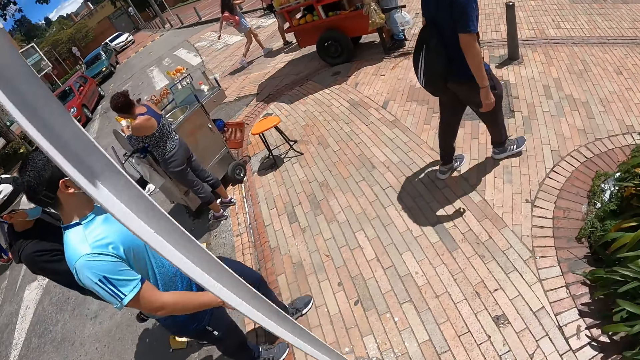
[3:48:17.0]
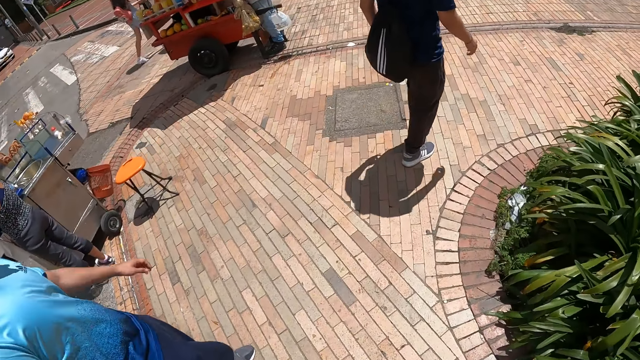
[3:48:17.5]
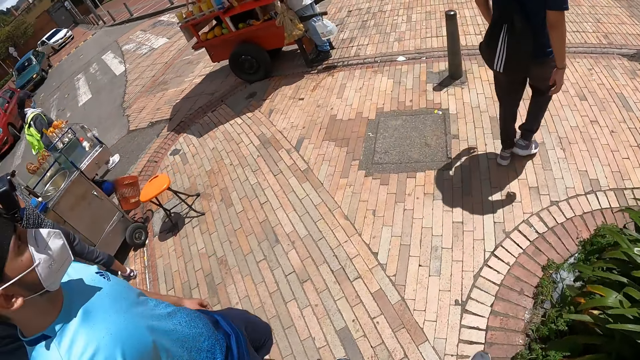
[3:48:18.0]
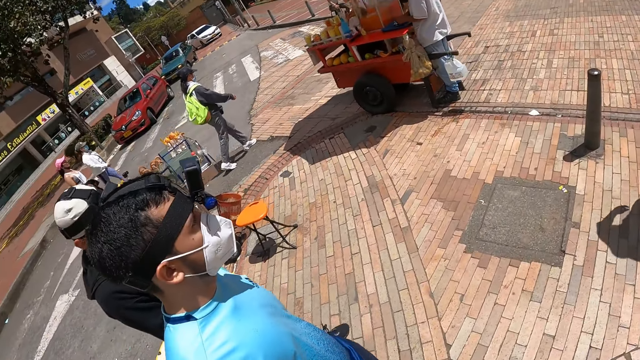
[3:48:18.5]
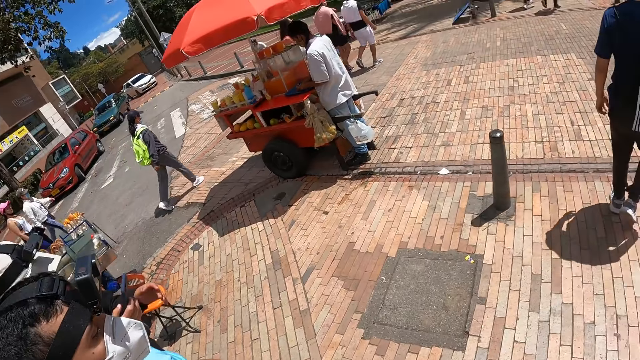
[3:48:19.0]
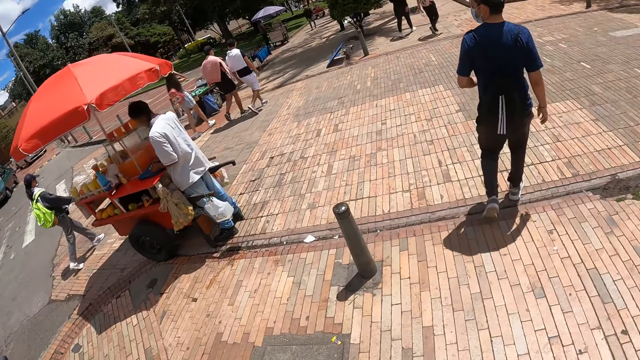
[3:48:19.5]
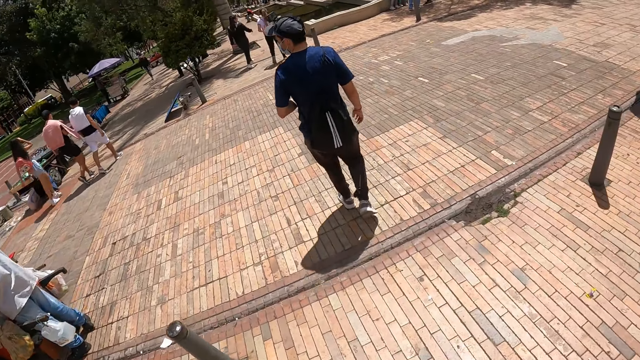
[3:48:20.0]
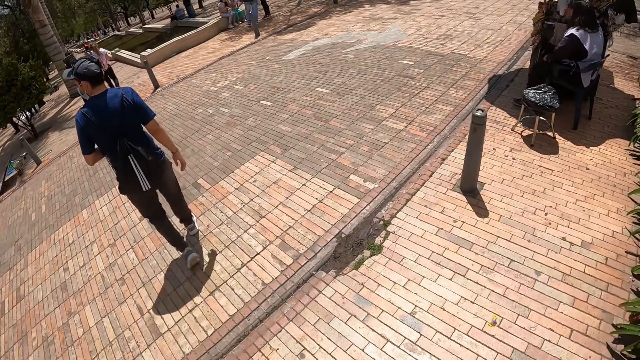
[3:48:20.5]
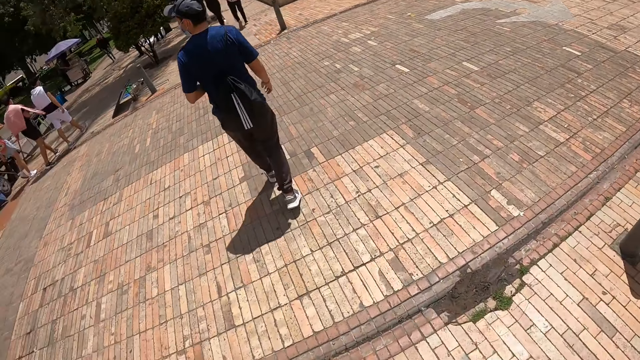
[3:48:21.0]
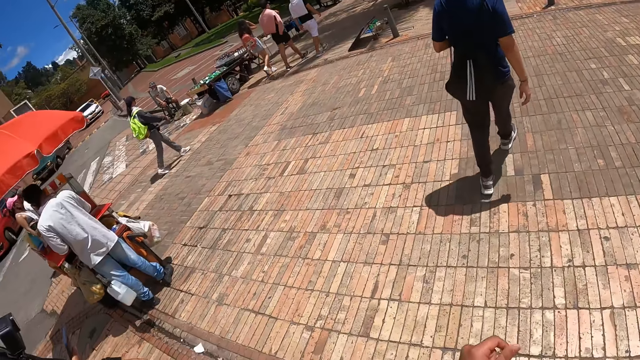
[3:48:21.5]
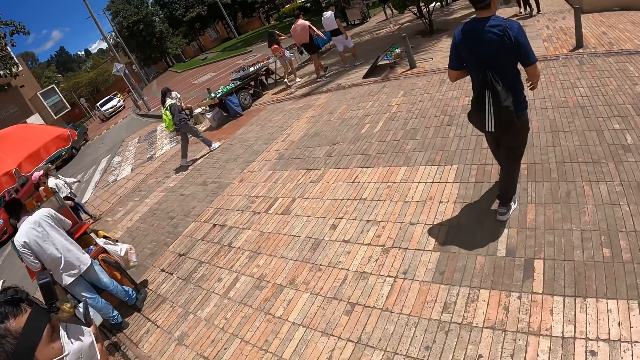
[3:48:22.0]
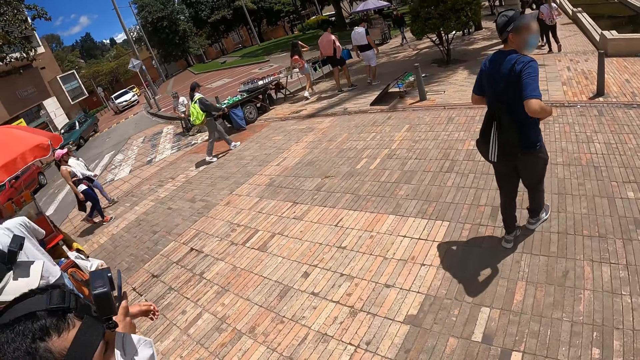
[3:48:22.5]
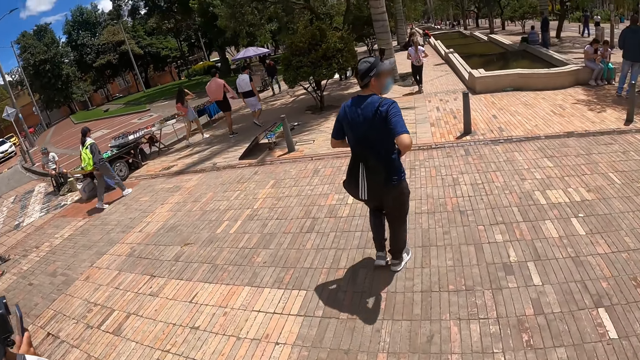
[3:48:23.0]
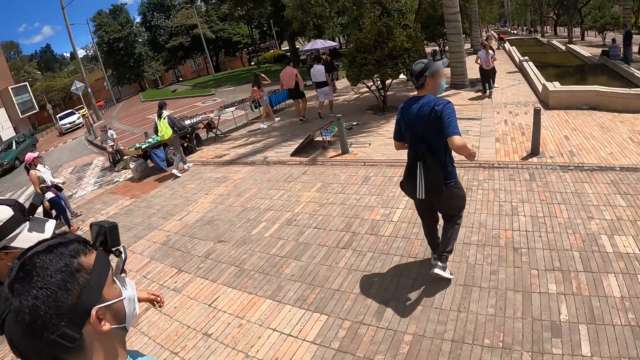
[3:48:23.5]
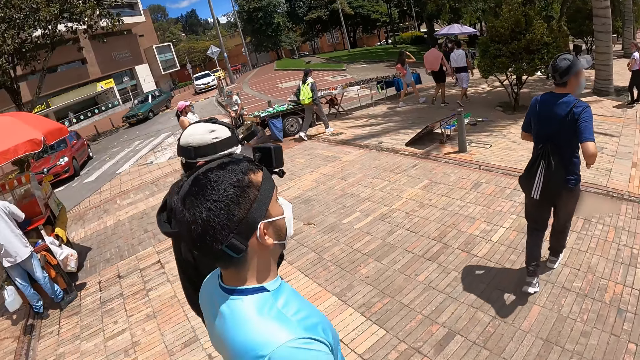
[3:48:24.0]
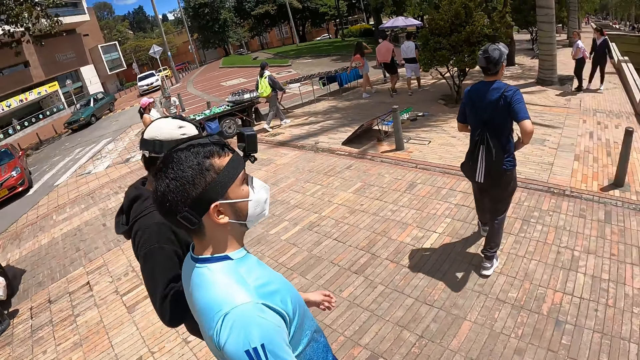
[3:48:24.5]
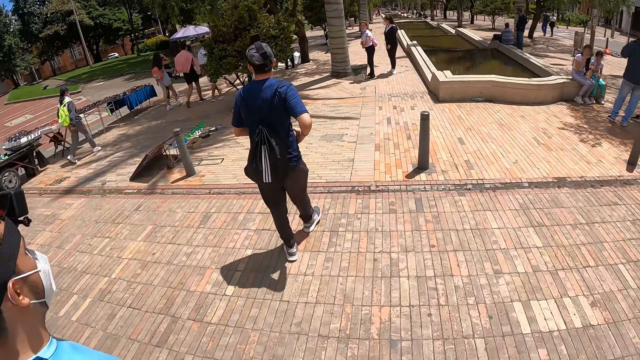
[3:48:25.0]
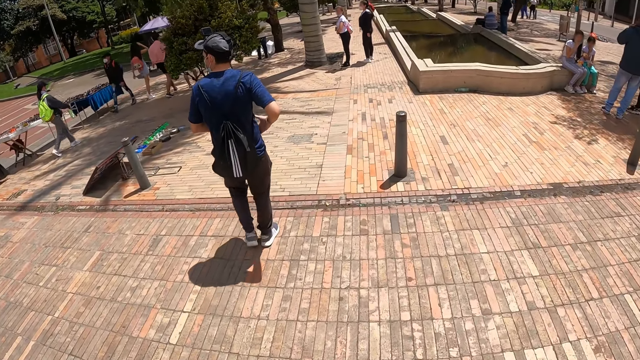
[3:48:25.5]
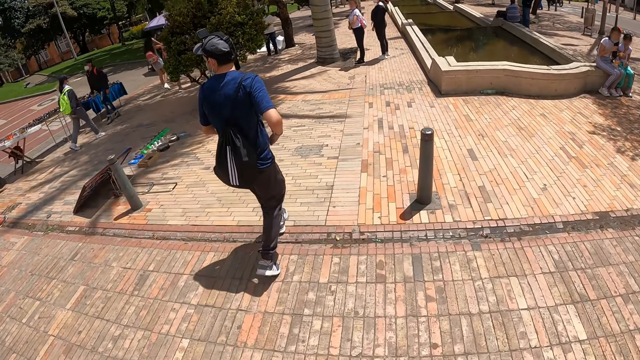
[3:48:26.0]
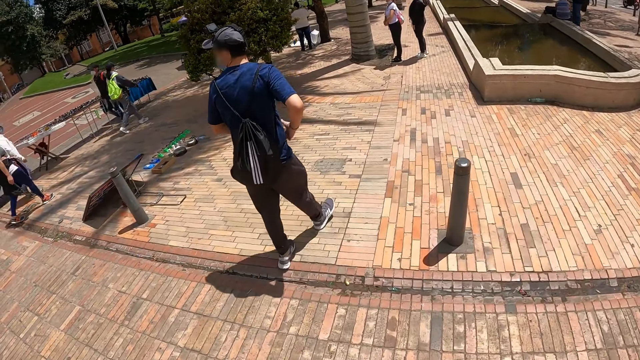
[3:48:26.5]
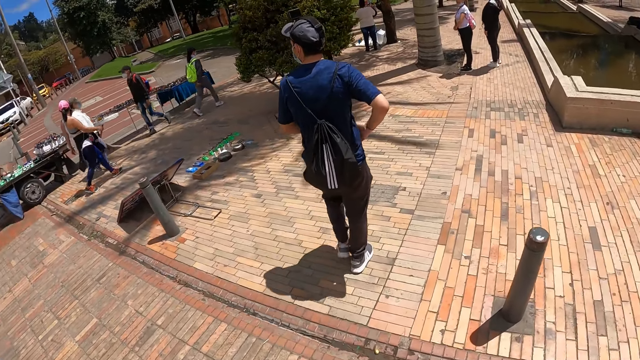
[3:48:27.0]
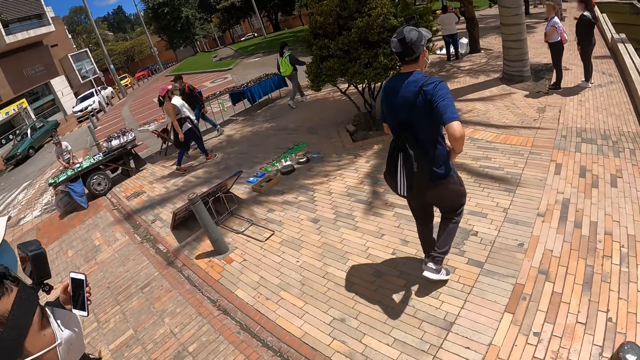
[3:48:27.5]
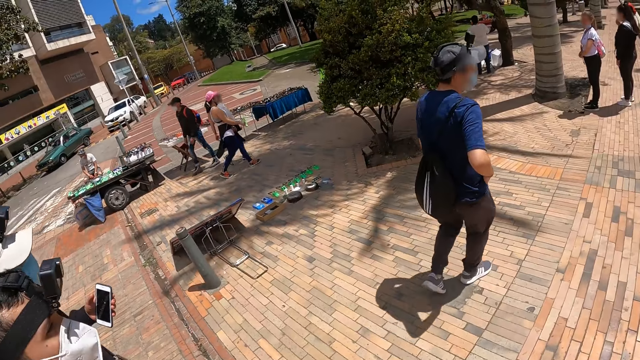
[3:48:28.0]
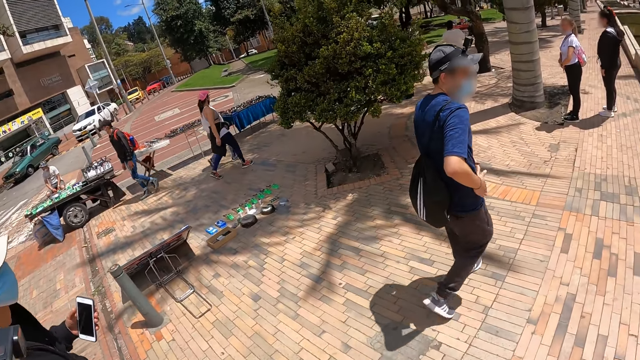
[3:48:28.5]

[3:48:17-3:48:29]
A man walks on the pavement beside the road. The camera wearer walks on the pavement beside the road. Three men walk along the street. Another man walks on the pavement beside the road. A man uses a phone. The three men walk along the street. The camera wearer walks along the street. A man taps his body with both hands. The man with the phone uses the phone. The camera wearer walks along the street.

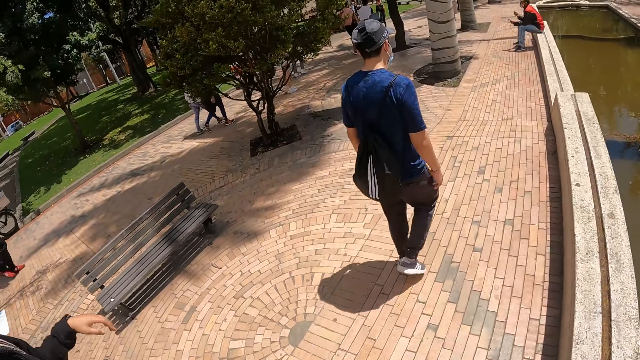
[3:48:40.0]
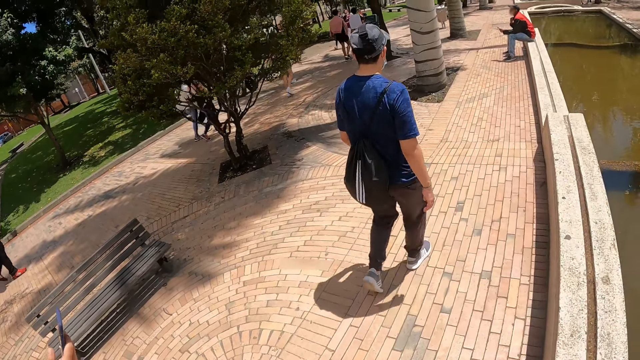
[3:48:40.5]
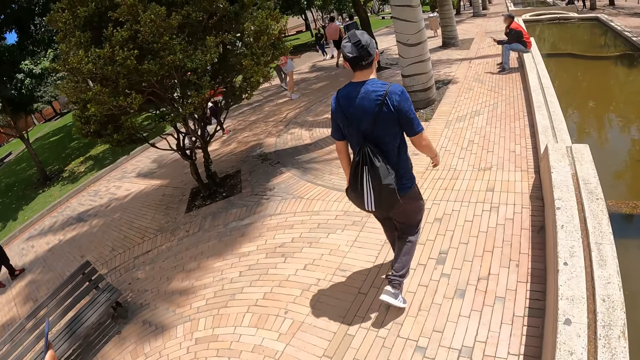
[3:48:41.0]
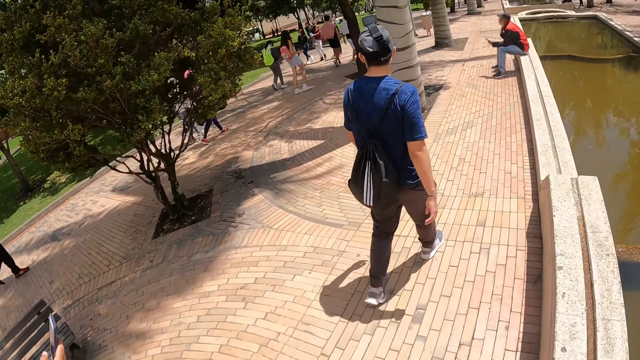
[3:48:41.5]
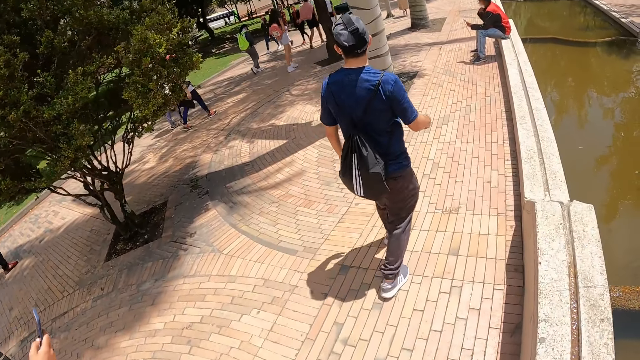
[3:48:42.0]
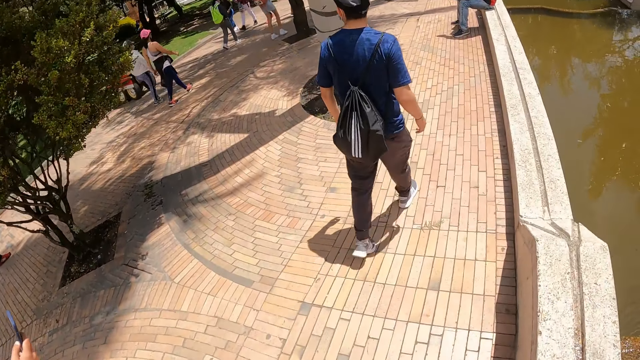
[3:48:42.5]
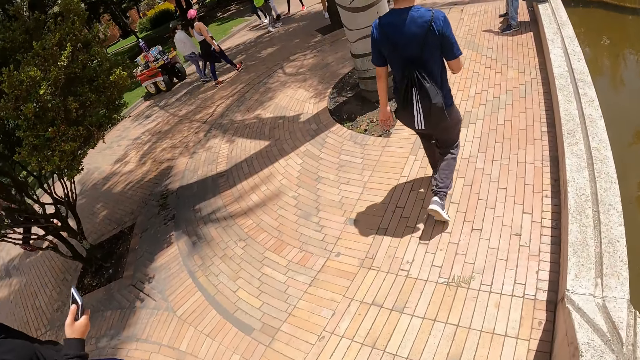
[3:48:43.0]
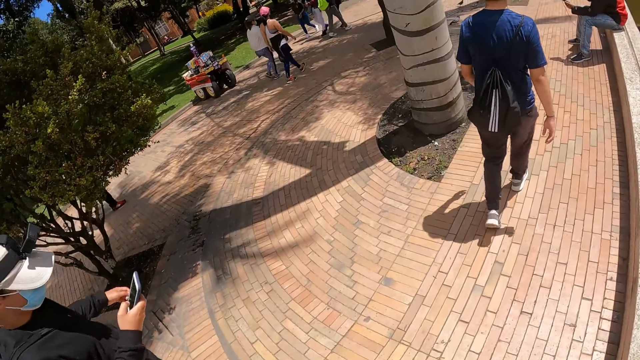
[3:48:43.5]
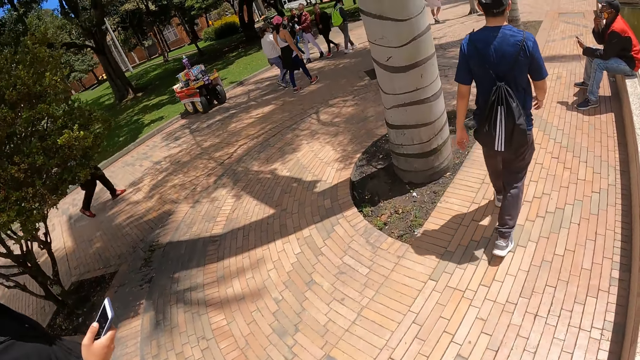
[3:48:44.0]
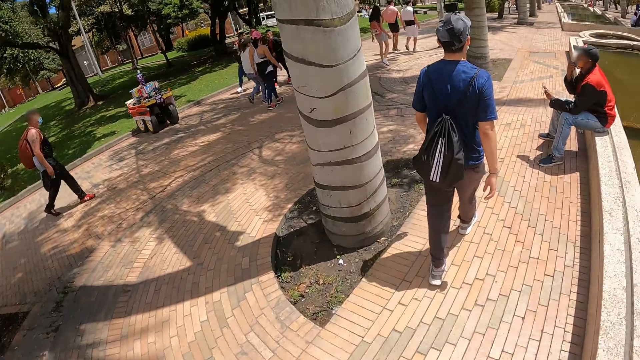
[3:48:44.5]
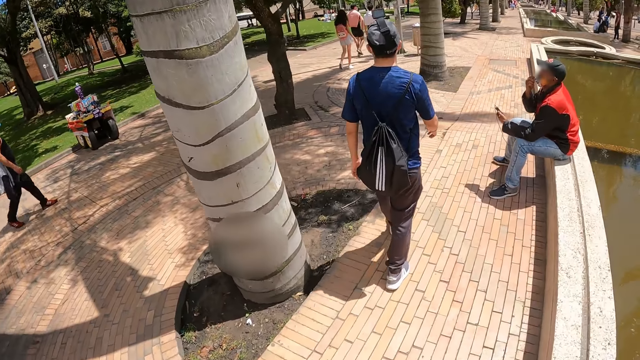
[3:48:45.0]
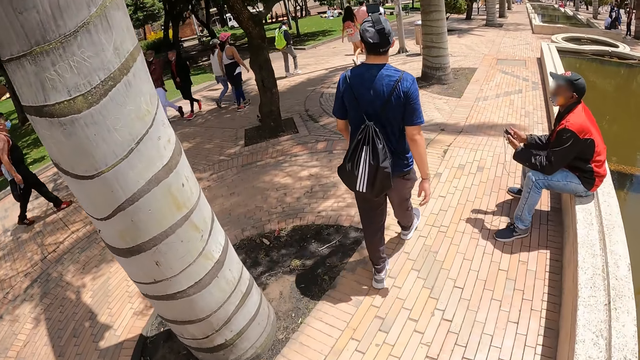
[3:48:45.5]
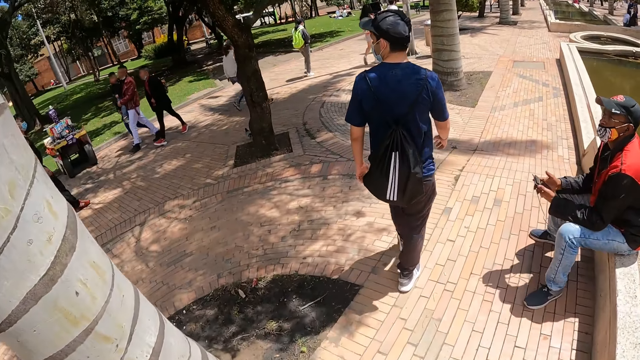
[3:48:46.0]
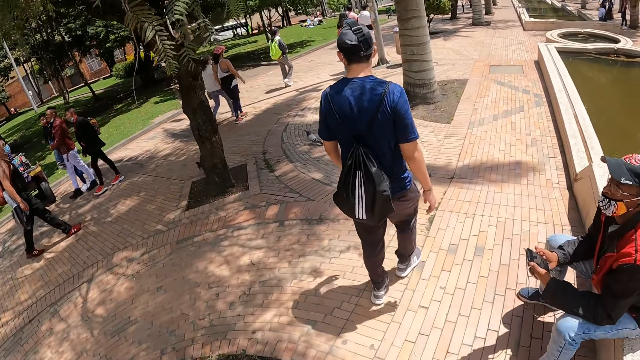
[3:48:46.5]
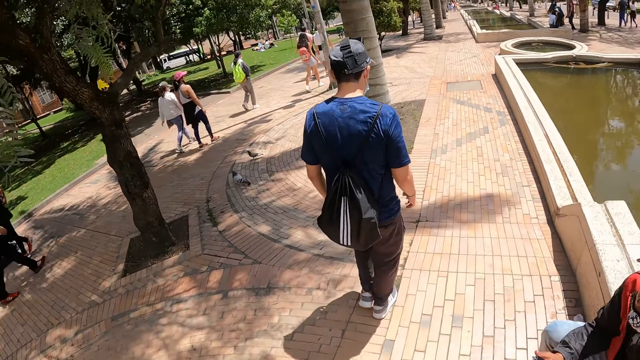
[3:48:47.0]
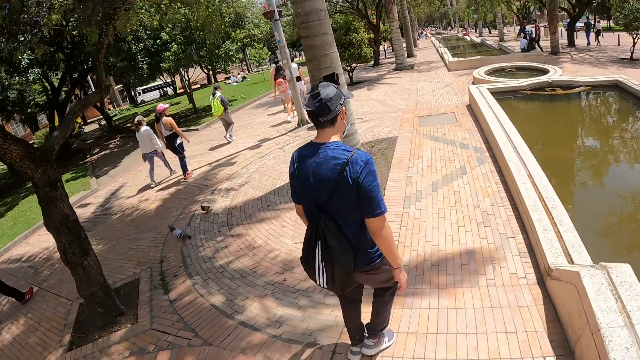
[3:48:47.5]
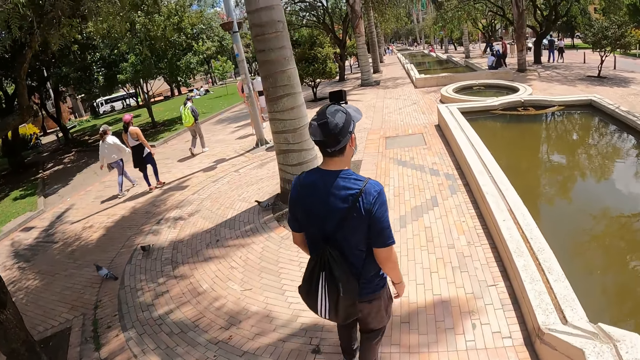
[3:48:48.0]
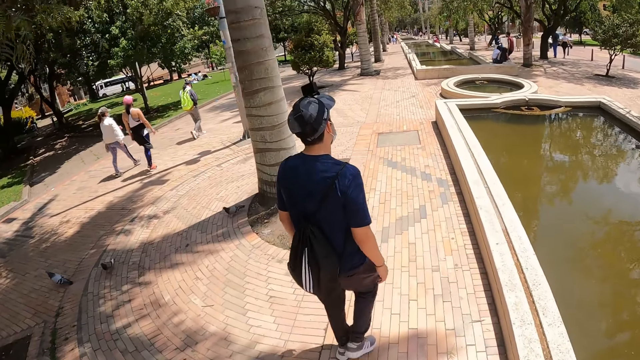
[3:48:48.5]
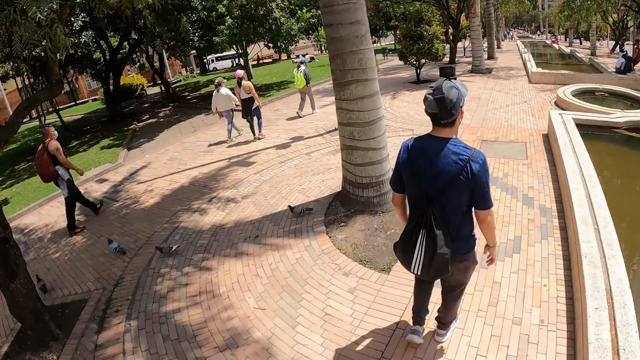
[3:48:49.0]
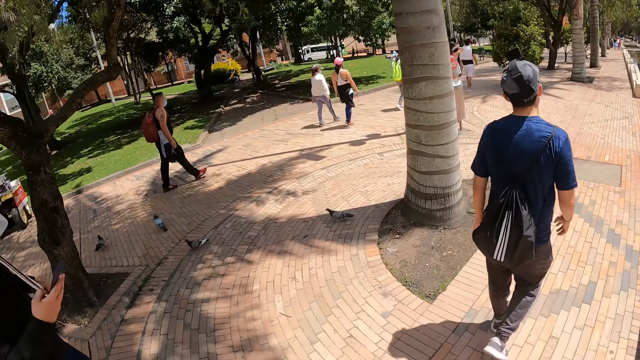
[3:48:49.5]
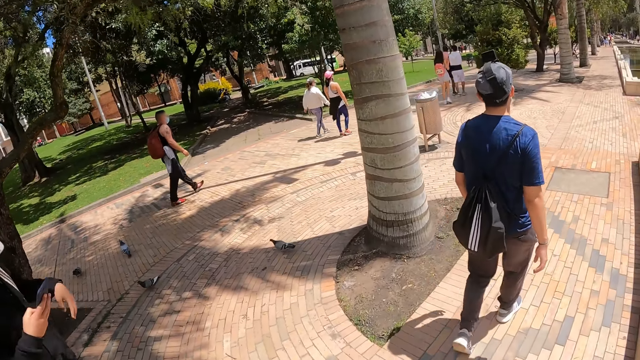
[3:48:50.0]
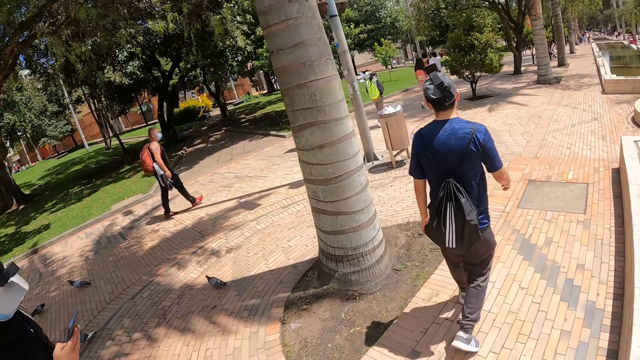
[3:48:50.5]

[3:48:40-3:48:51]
A man operates a phone with his right hand. The man holds the phone. The man and two other men walk along the street. The camera wearer walks along the street.
